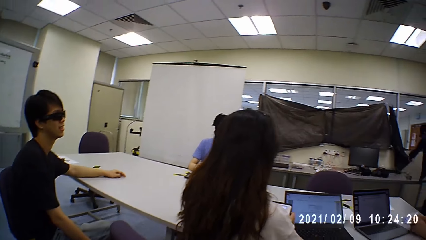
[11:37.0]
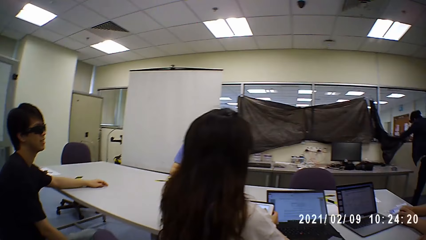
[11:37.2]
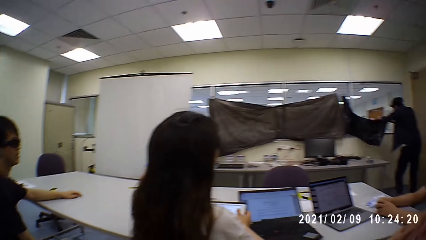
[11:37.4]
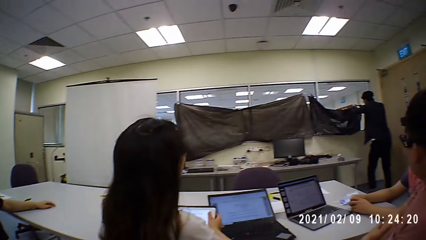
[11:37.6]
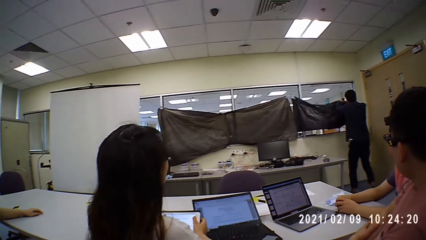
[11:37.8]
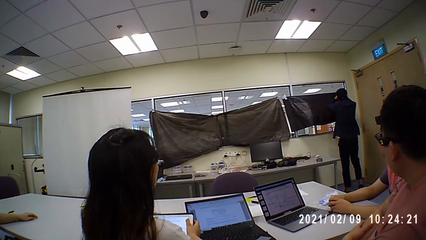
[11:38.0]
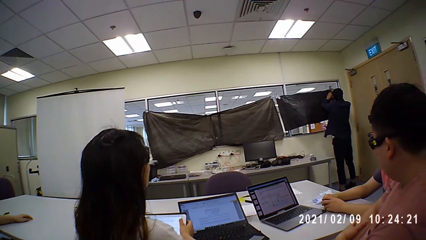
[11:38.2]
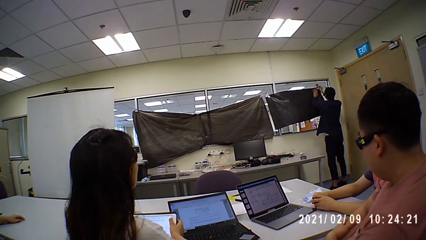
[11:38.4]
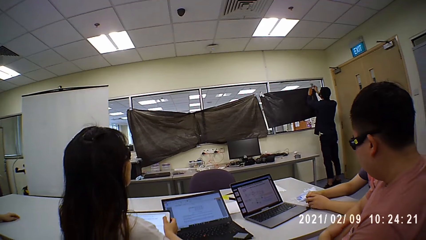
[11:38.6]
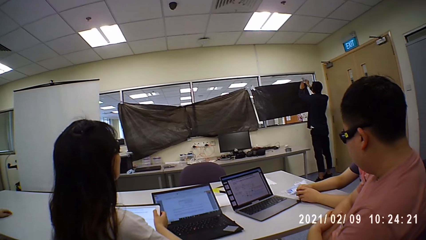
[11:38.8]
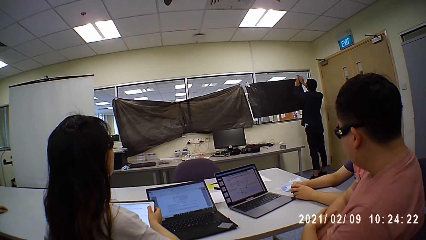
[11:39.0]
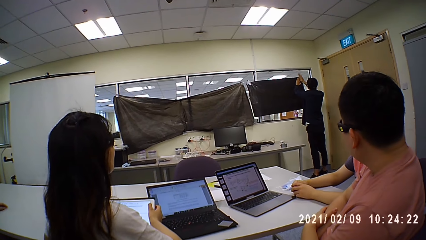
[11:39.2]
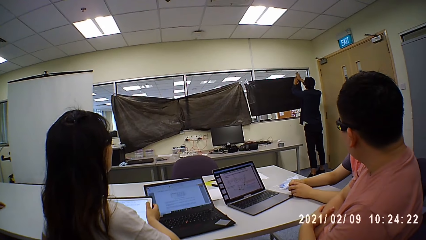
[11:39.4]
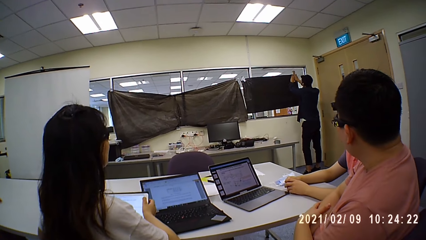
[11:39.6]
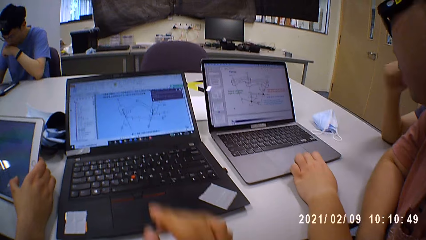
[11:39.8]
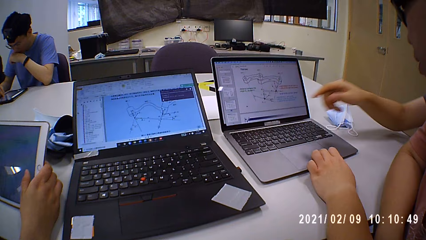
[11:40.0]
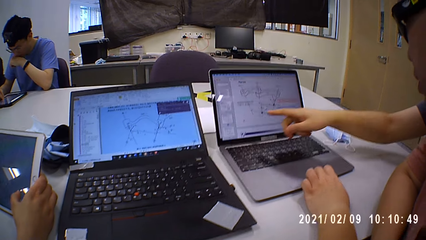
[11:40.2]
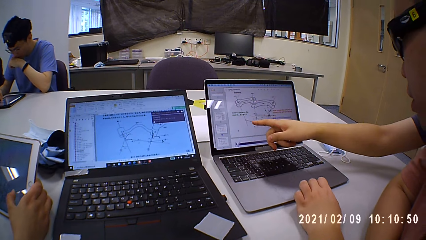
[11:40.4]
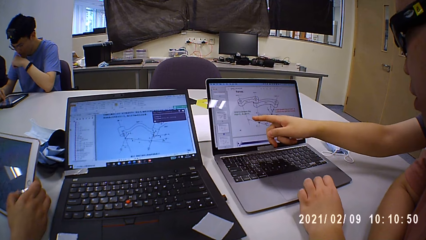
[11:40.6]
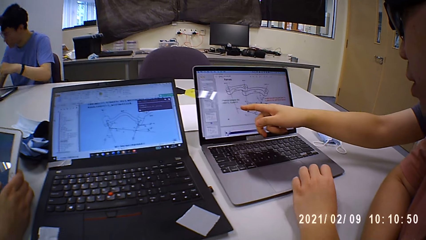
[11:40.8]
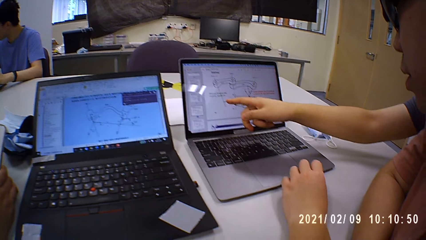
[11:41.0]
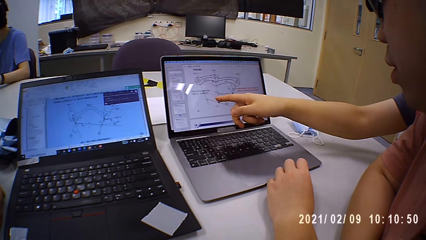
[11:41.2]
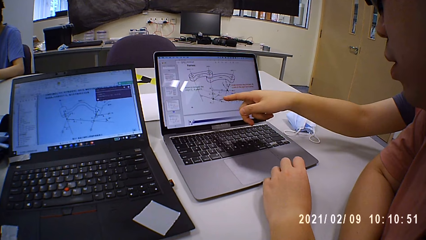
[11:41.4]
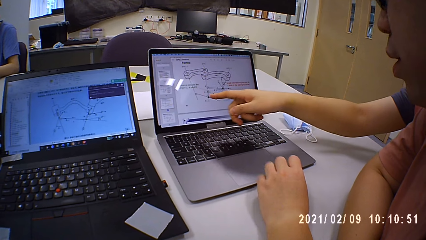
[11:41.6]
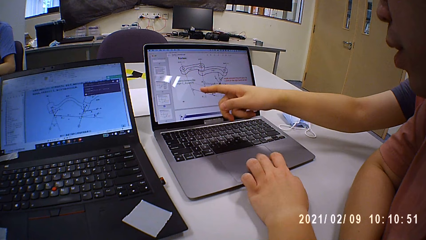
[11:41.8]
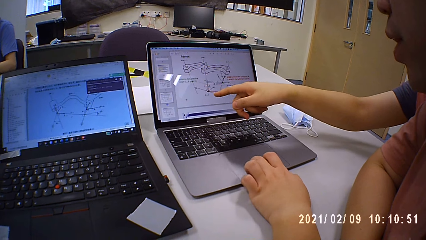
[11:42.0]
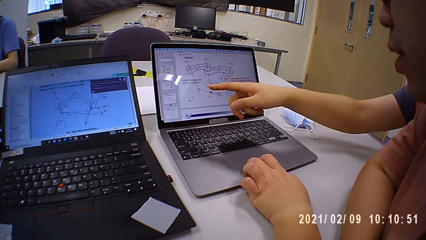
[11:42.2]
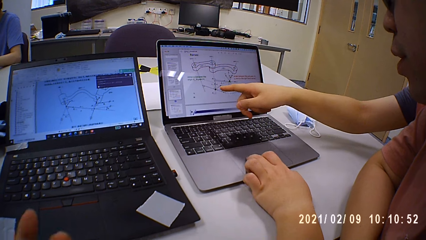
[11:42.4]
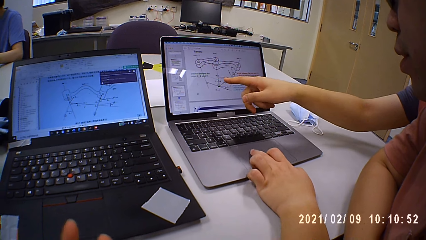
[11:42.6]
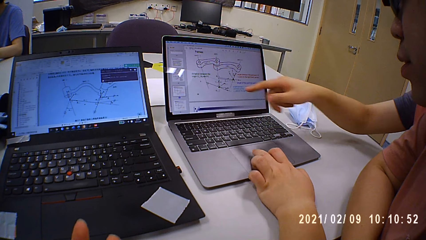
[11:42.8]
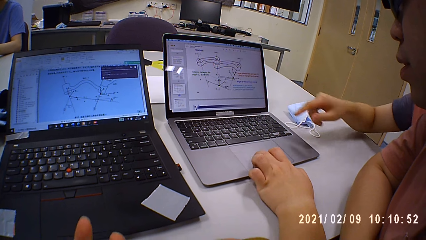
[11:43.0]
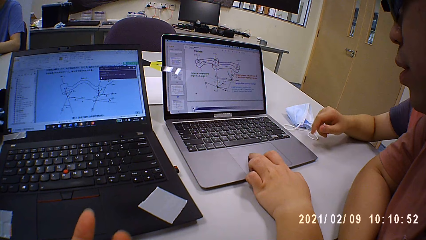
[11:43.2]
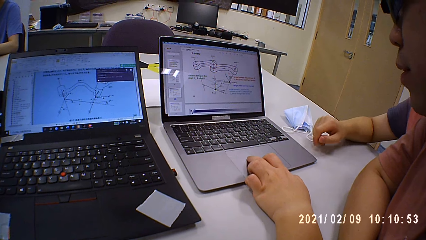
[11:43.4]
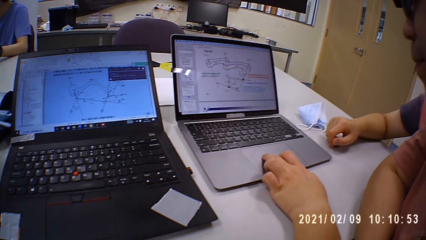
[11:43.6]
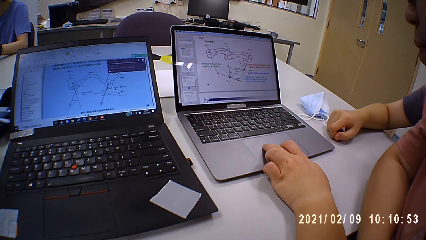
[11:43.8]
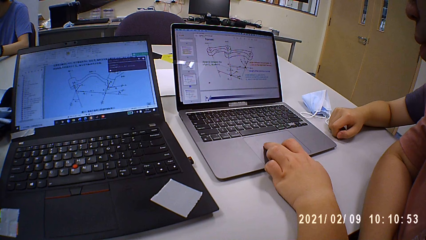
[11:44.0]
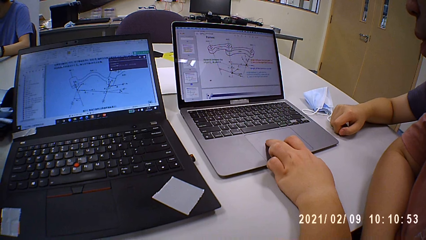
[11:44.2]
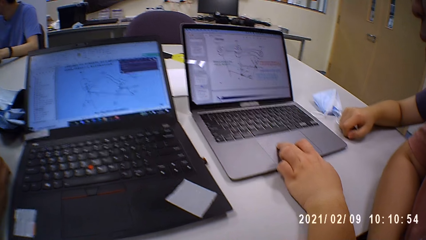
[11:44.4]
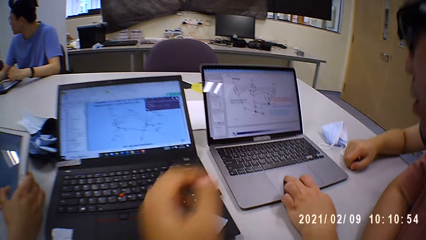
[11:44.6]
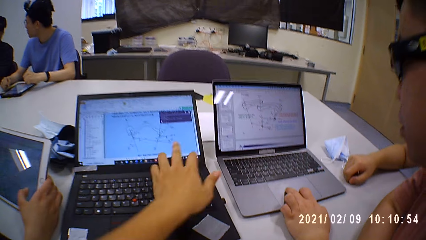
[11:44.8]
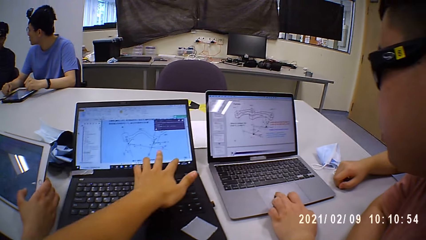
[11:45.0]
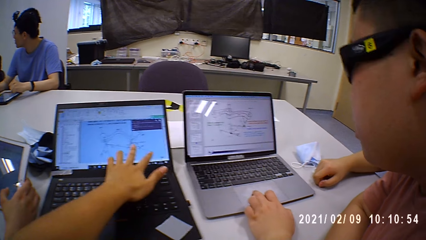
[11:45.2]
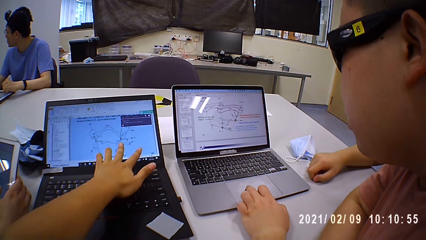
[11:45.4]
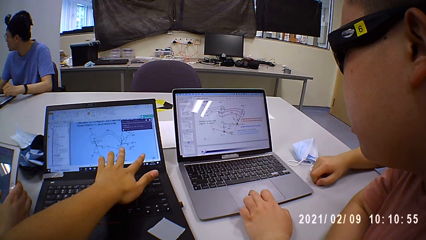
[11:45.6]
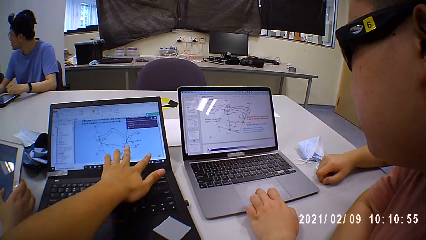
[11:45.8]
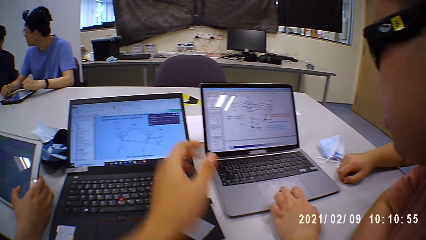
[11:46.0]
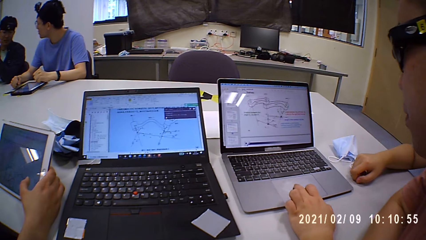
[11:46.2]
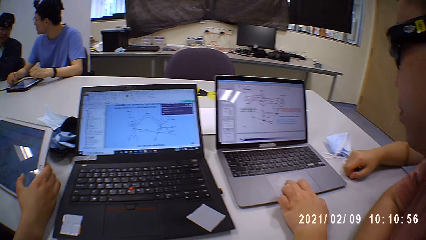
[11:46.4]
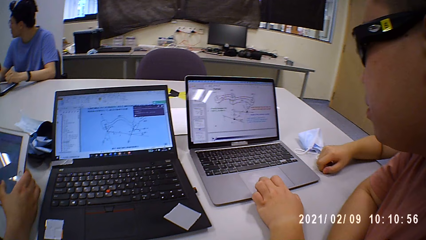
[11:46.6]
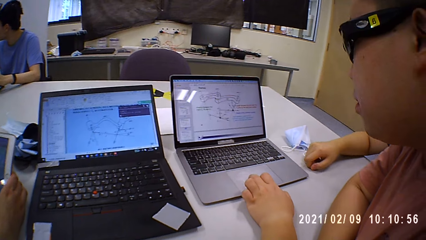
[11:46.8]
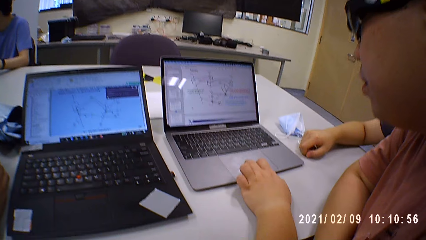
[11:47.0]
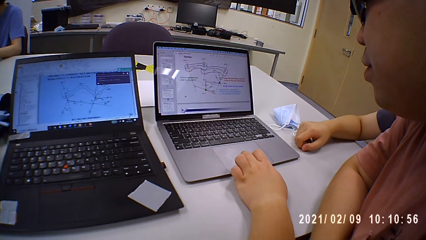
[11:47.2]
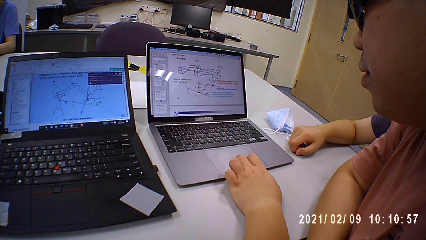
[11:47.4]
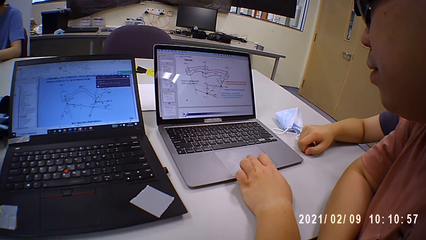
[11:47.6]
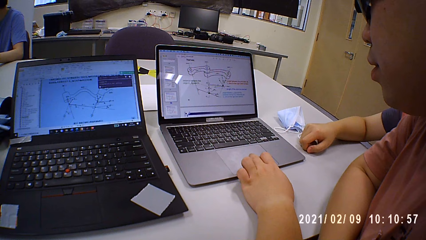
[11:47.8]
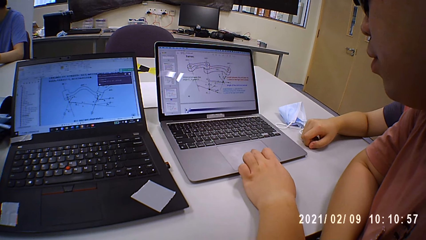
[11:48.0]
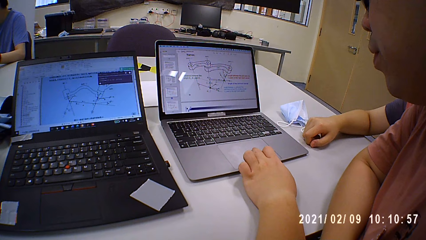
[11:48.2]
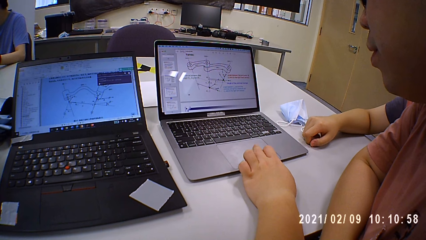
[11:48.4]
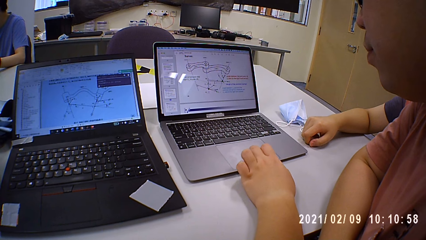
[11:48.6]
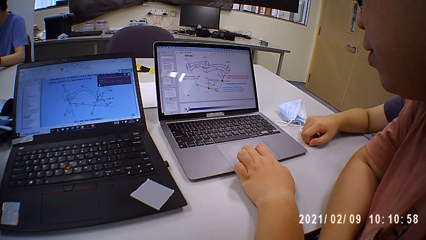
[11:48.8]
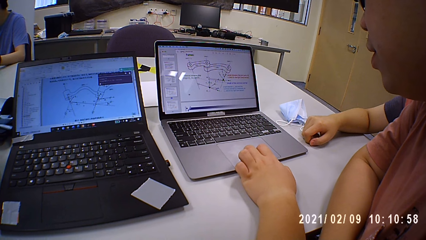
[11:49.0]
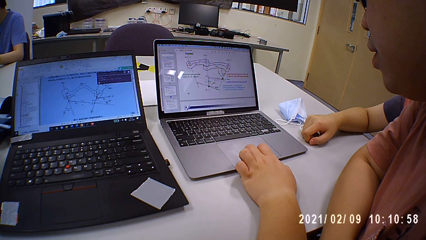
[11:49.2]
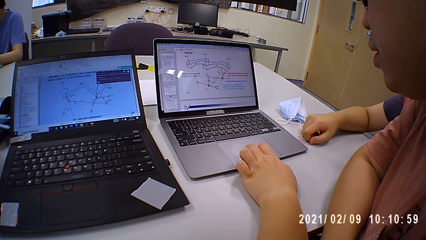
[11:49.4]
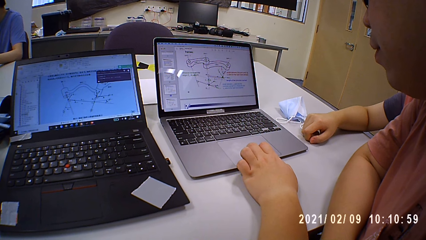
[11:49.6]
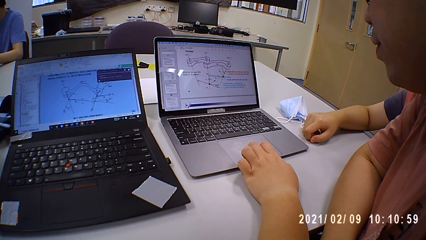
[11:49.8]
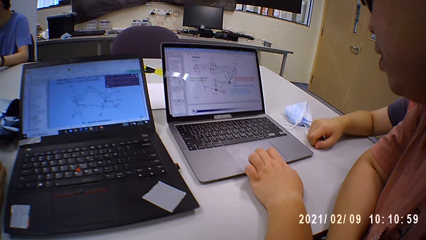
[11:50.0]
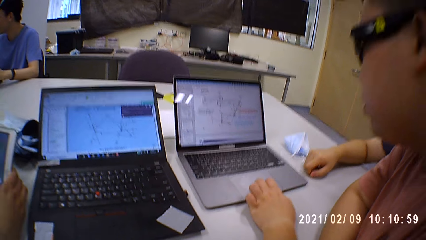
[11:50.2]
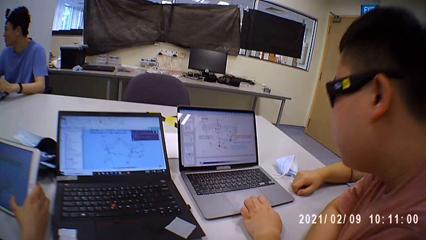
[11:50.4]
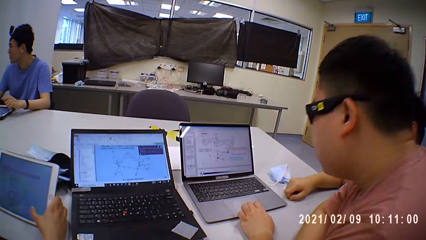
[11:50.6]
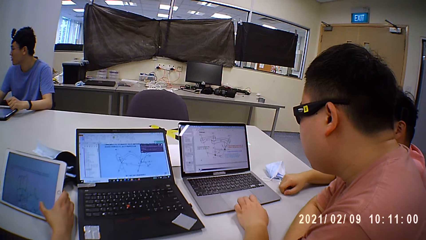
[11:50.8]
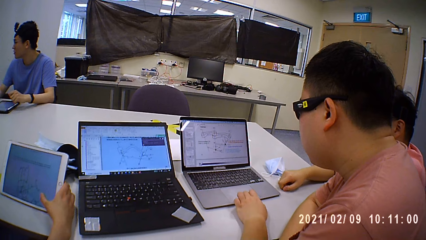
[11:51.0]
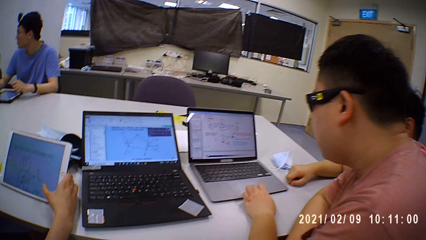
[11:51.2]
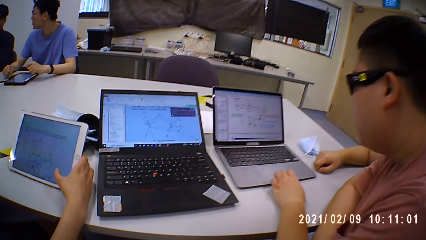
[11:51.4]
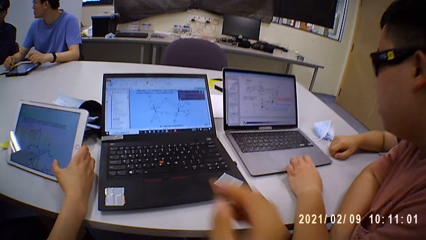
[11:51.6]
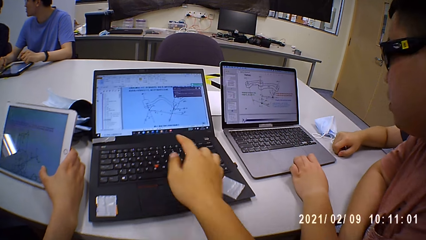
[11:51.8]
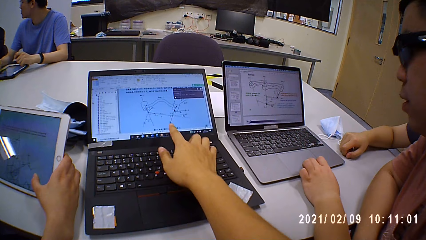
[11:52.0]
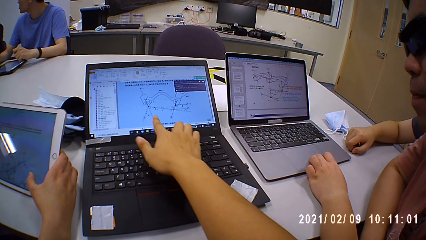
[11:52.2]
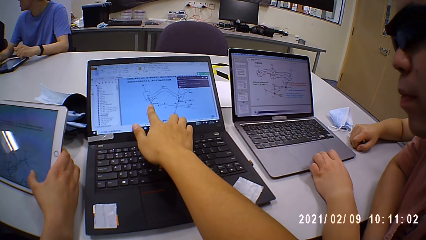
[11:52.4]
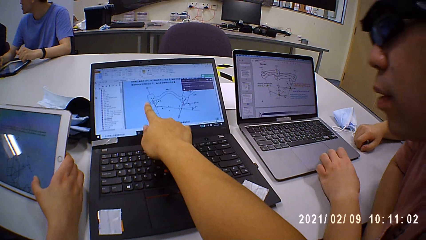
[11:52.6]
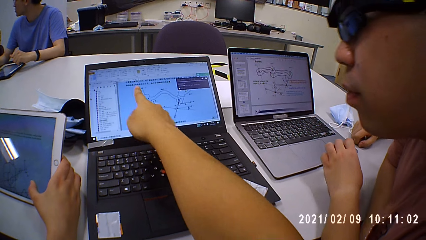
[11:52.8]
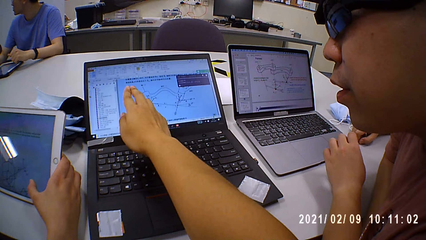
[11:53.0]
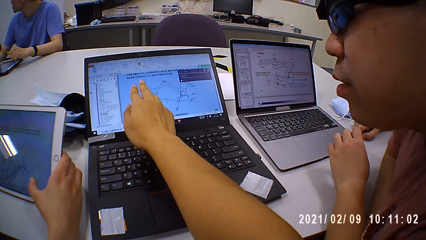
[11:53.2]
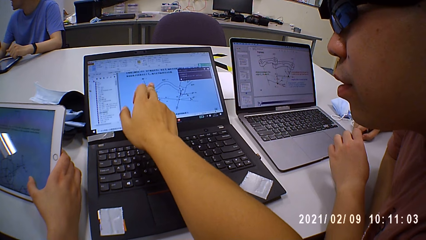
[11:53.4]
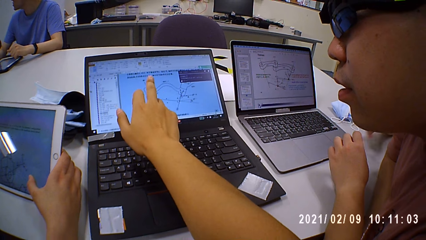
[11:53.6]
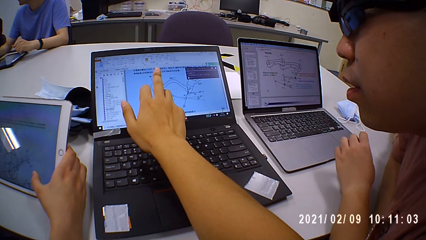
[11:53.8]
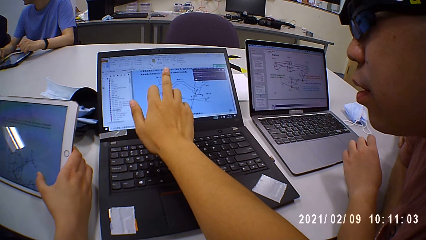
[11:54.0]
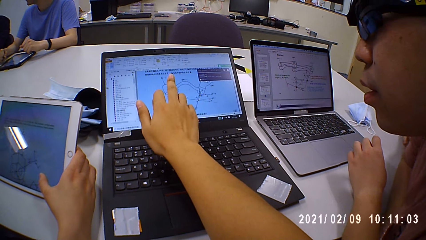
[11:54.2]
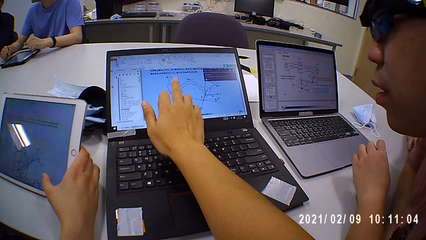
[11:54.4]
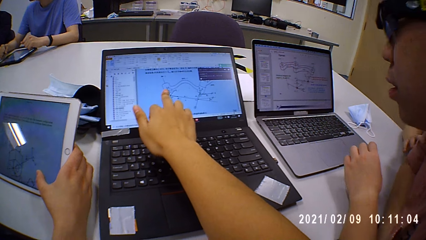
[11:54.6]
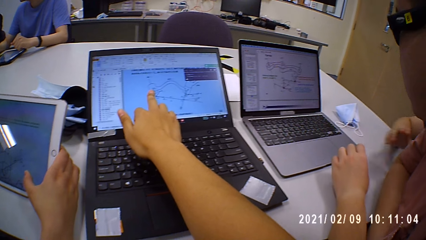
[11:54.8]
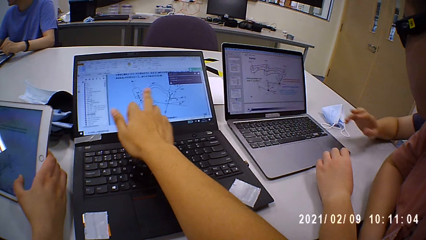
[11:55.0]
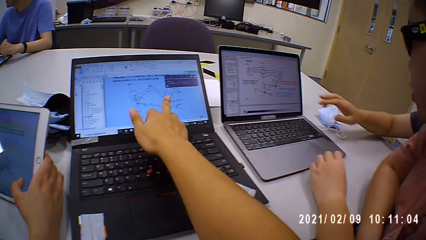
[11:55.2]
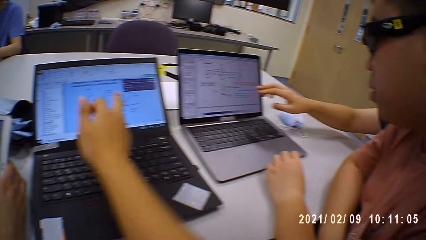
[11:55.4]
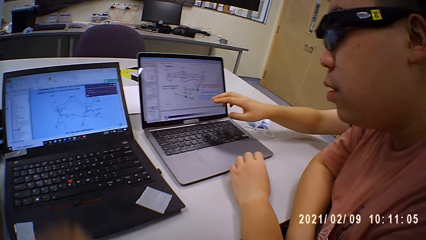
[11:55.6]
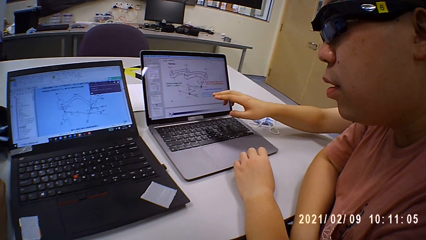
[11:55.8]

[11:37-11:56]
The camera wearer looks around a room. A man adjusts a piece of paper. A woman operates the tablet on the table with her right hand. Another man points at a laptop. A third man operates the laptop on the table with his left hand. The camera wearer operates the laptop. The third man operates the laptop. The camera wearer looks around the room. They point at the laptop.
